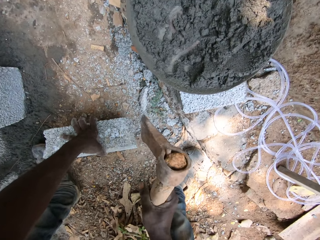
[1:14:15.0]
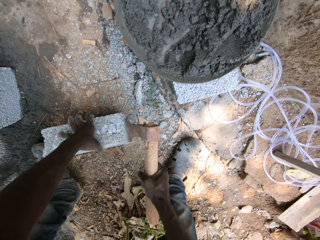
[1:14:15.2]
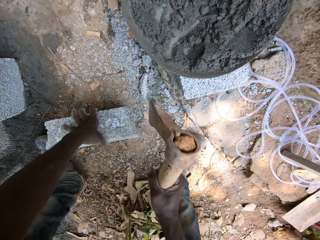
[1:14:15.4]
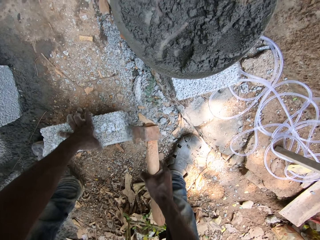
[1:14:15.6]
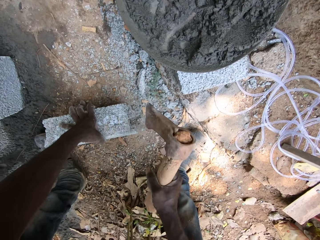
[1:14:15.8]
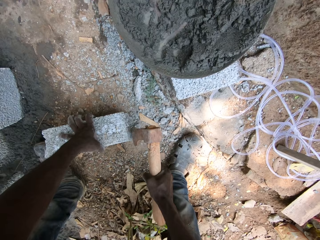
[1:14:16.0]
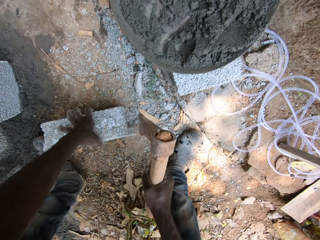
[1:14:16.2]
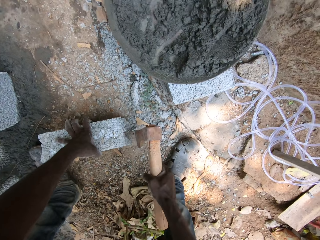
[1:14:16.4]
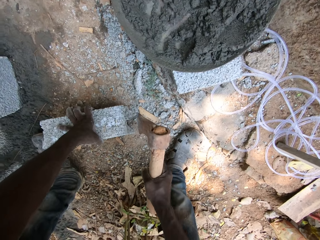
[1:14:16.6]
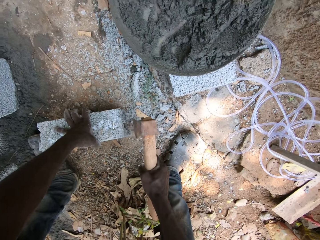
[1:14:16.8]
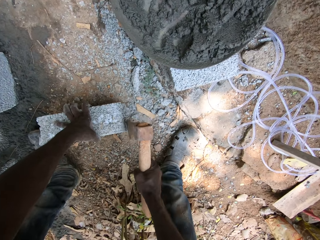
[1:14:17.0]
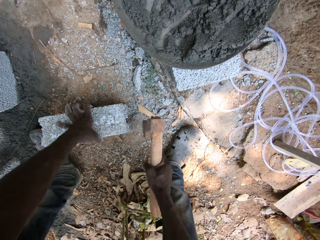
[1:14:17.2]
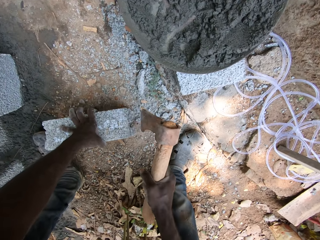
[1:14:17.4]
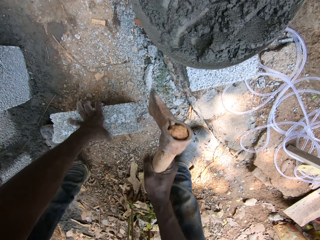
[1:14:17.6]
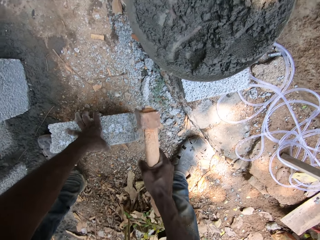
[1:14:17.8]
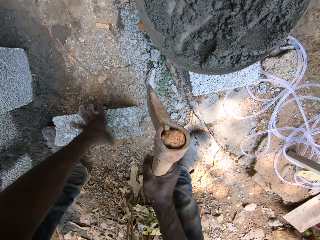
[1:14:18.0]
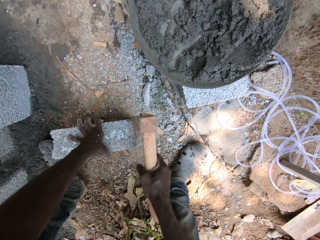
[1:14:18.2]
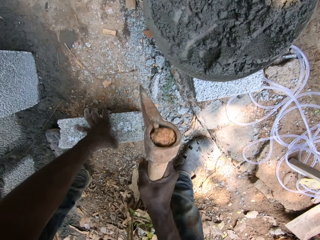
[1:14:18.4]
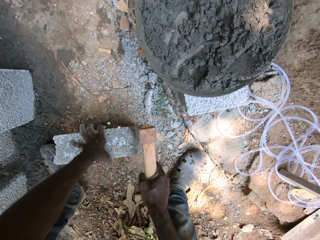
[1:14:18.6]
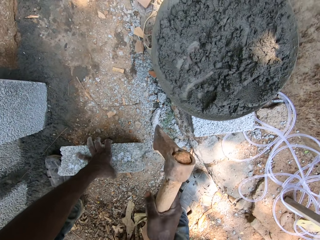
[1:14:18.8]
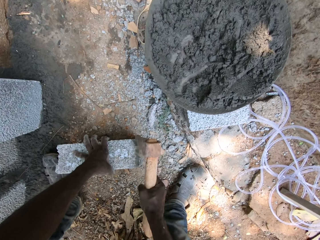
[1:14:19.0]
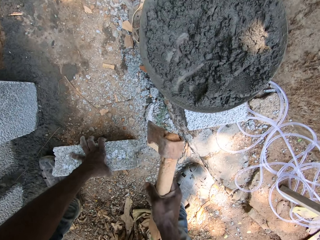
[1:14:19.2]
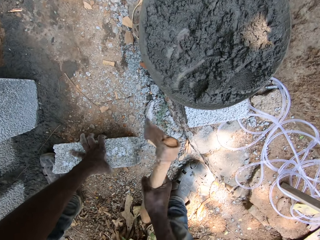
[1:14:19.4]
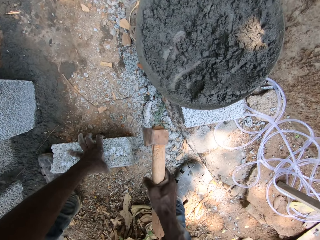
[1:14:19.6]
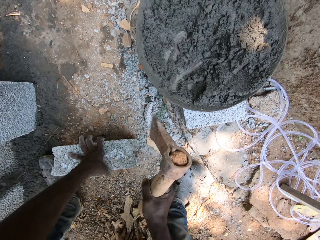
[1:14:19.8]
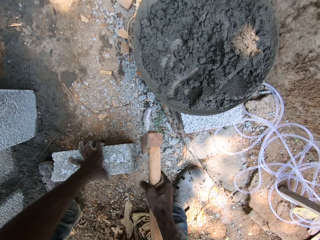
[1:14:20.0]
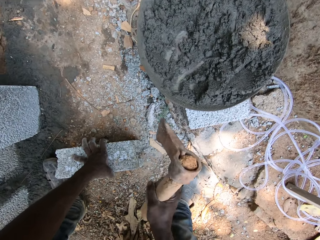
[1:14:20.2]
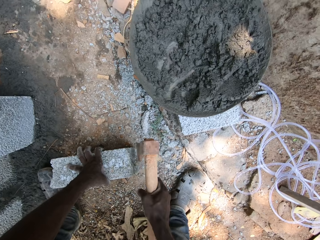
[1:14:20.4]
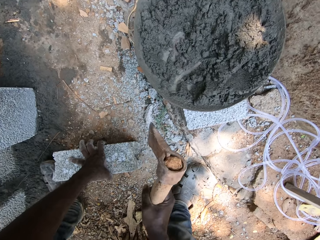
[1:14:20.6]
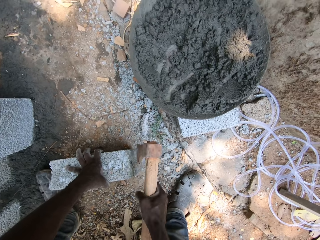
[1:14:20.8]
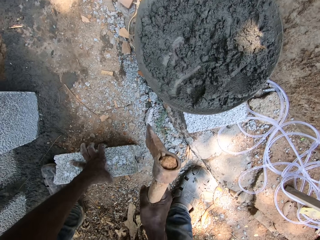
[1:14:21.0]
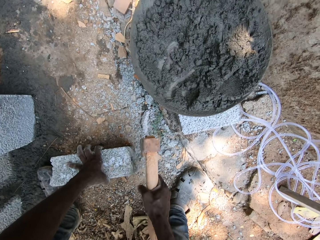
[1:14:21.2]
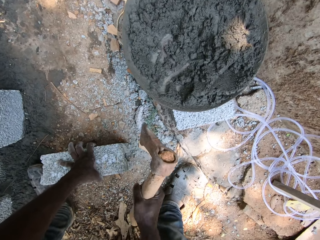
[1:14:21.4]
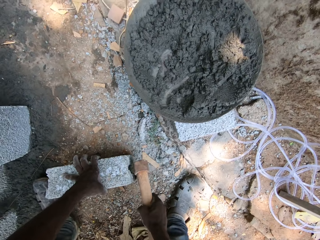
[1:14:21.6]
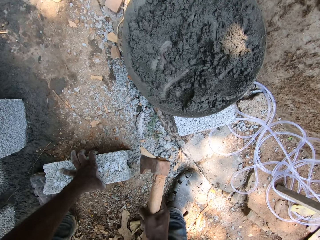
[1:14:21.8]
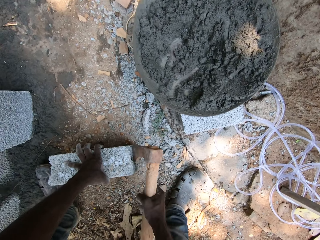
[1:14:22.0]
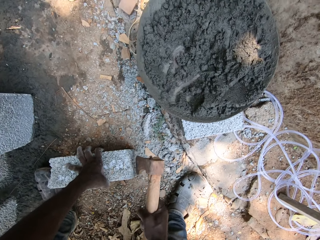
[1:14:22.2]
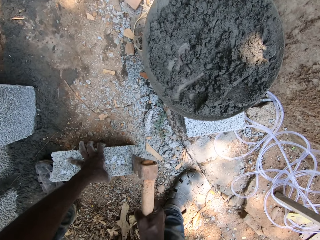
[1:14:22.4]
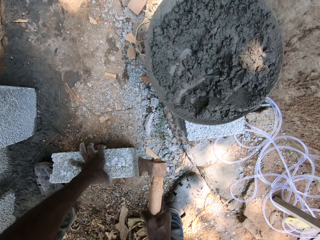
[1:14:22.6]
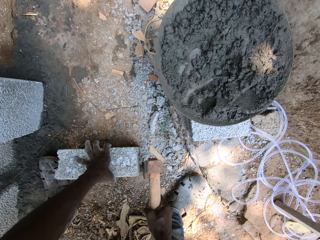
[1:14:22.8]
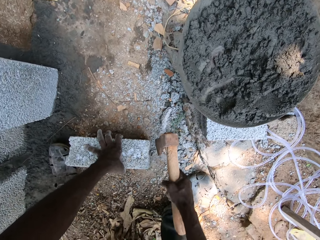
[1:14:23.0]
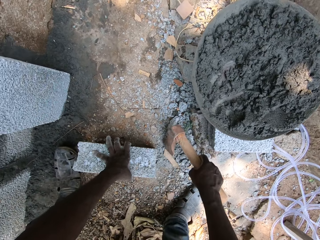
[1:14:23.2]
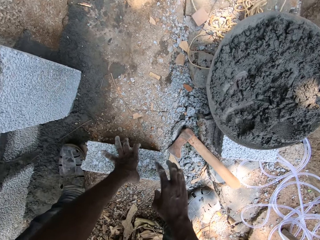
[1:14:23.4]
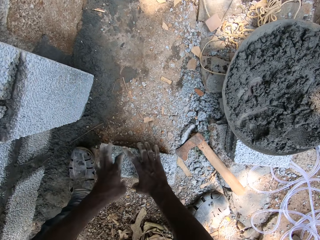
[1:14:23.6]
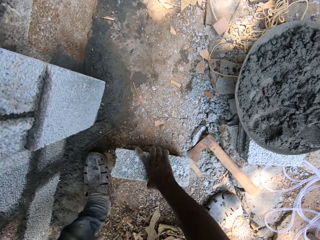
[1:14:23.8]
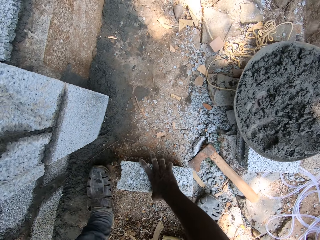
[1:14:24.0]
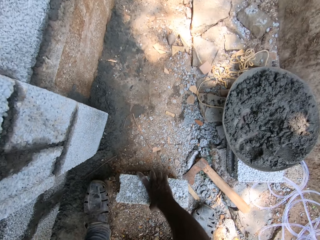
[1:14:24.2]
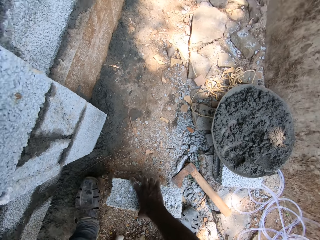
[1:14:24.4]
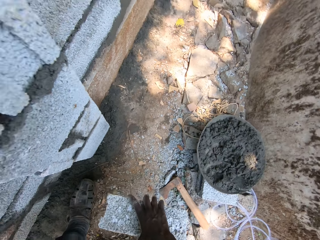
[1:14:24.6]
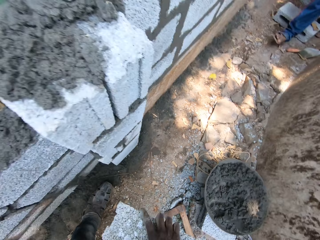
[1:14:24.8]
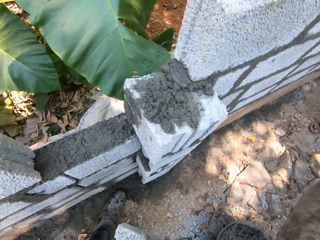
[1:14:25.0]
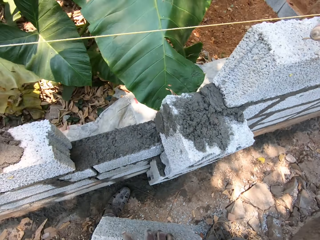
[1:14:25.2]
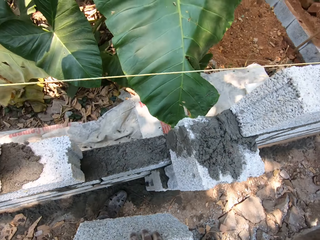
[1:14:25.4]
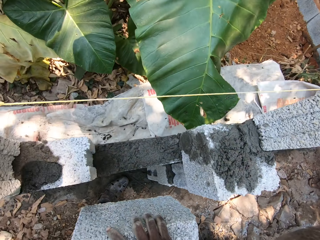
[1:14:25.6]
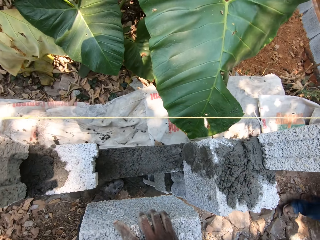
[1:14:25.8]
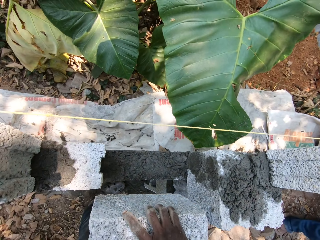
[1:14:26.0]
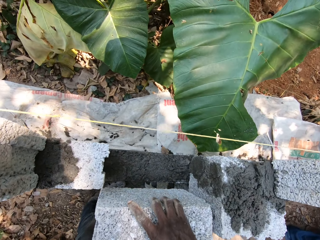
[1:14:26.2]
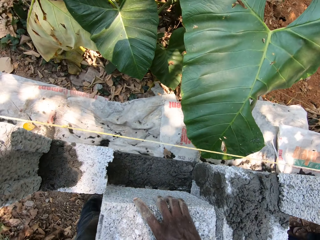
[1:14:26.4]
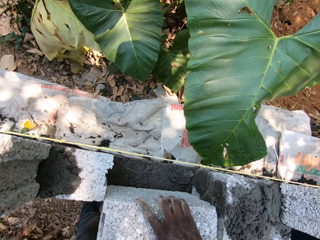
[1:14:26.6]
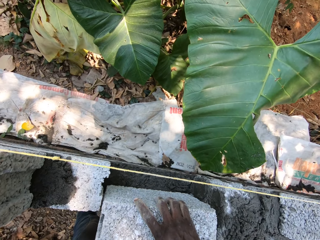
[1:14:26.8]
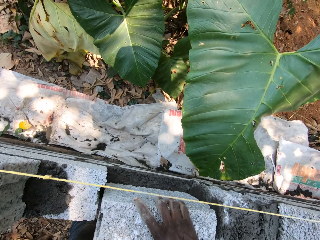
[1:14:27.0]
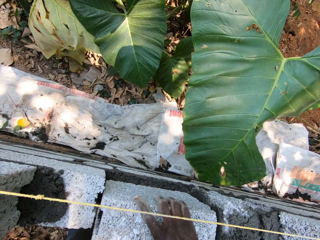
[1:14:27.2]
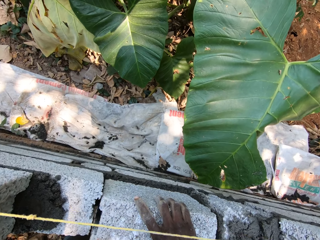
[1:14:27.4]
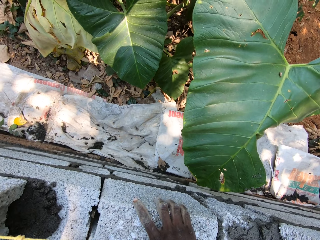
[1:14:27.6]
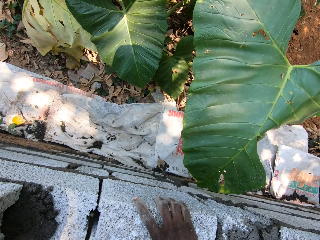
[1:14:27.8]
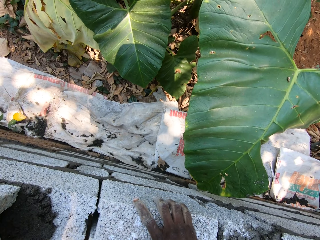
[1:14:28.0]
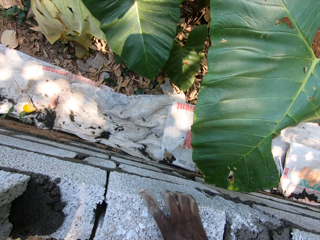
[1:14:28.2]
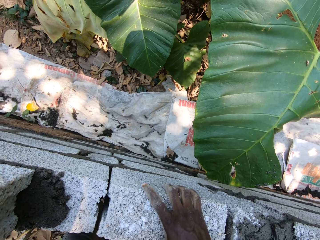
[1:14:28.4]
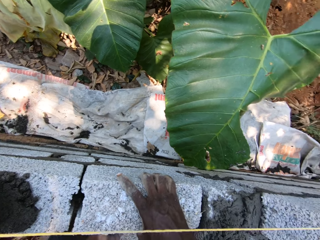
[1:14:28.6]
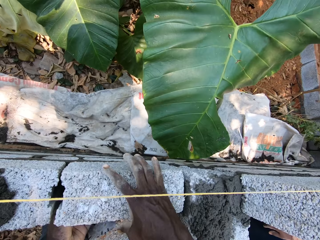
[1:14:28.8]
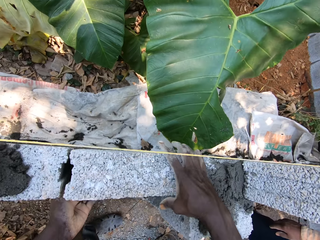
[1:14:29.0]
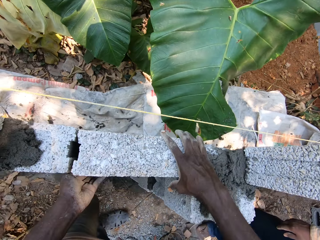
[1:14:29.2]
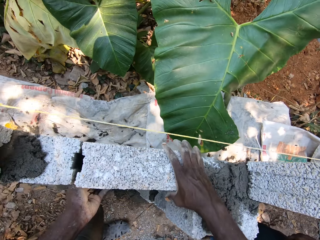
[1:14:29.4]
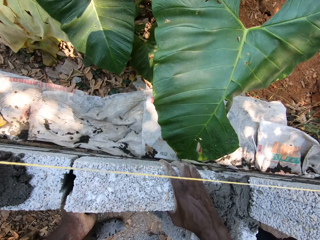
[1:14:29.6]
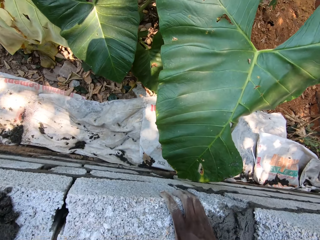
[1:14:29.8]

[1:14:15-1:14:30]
The camera wearer drops the axe on the floor with his right hand. He carries the cement block or brick with his right hand. He picks the brick from the ground. He sets the cement block on the wall with both hands.

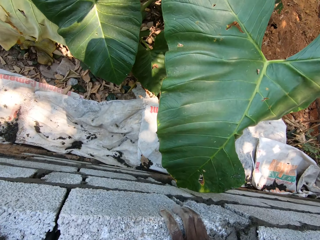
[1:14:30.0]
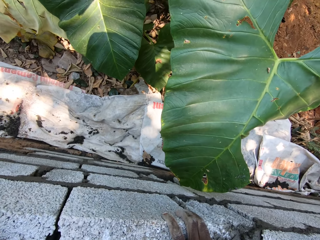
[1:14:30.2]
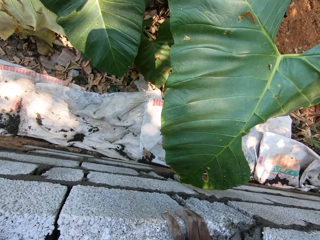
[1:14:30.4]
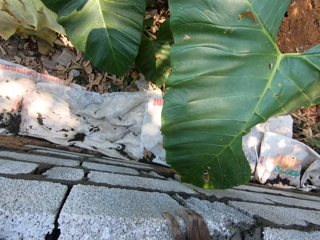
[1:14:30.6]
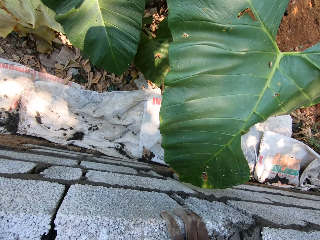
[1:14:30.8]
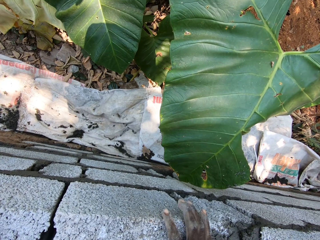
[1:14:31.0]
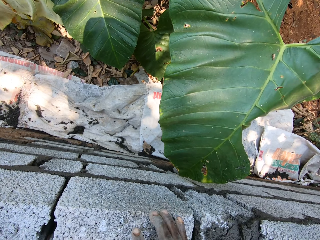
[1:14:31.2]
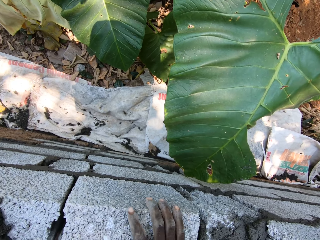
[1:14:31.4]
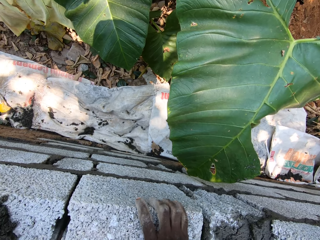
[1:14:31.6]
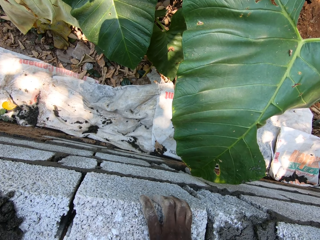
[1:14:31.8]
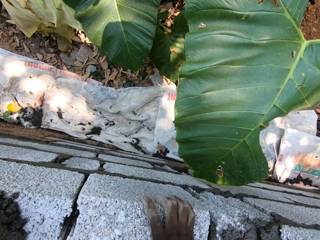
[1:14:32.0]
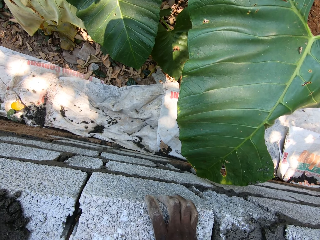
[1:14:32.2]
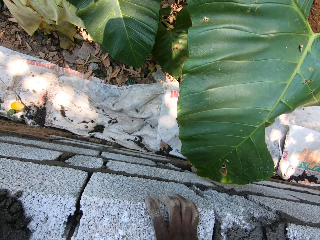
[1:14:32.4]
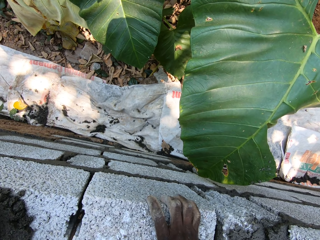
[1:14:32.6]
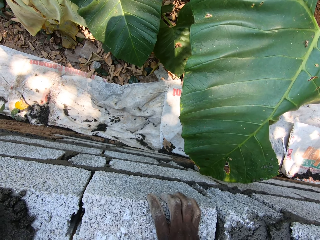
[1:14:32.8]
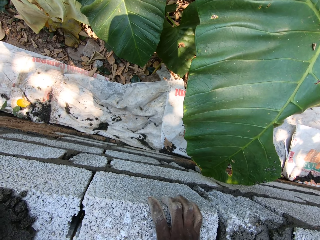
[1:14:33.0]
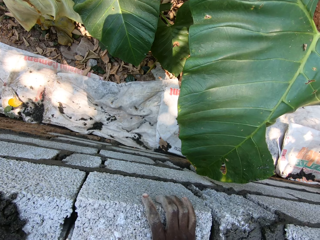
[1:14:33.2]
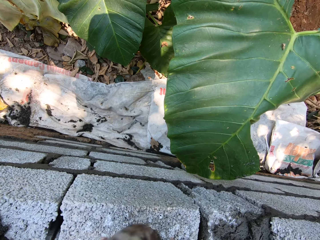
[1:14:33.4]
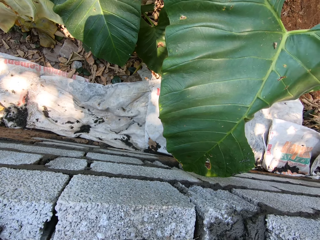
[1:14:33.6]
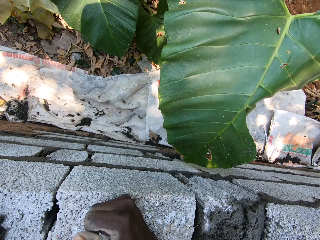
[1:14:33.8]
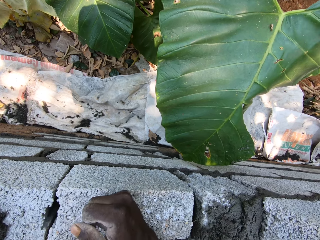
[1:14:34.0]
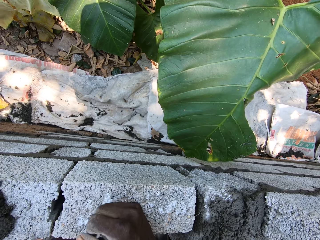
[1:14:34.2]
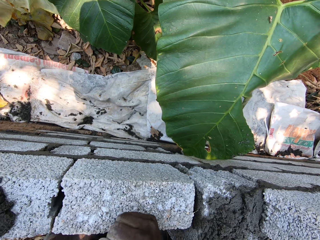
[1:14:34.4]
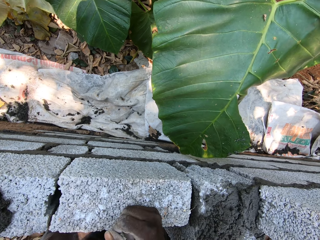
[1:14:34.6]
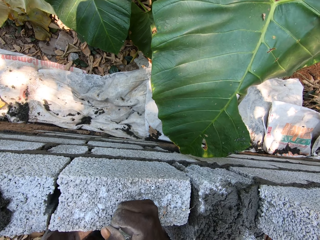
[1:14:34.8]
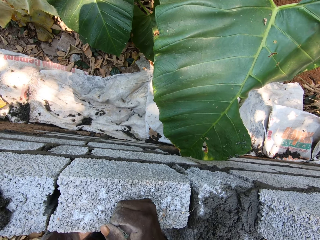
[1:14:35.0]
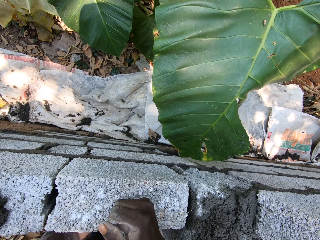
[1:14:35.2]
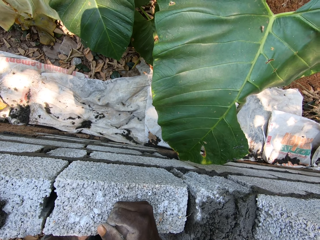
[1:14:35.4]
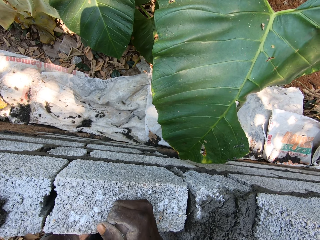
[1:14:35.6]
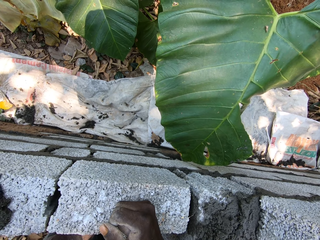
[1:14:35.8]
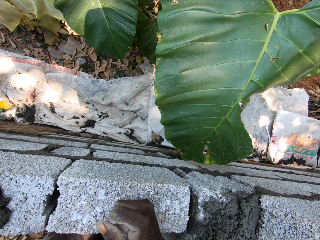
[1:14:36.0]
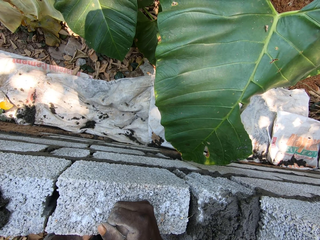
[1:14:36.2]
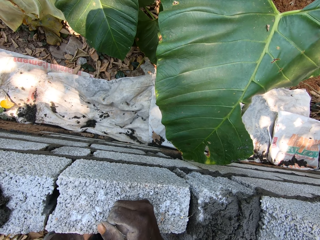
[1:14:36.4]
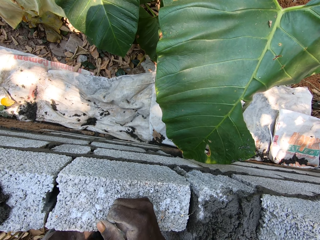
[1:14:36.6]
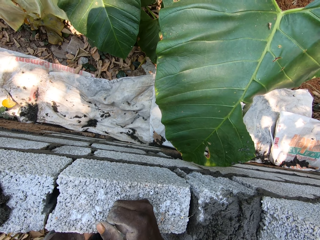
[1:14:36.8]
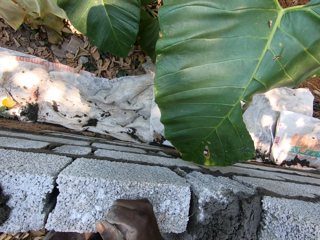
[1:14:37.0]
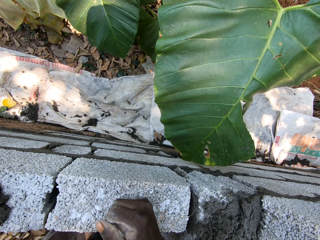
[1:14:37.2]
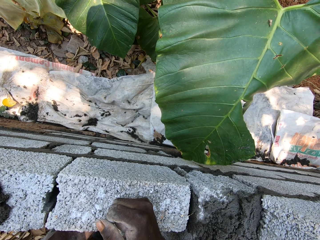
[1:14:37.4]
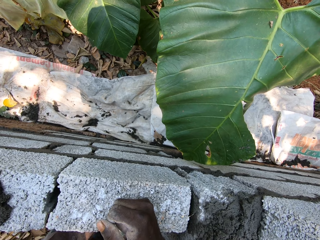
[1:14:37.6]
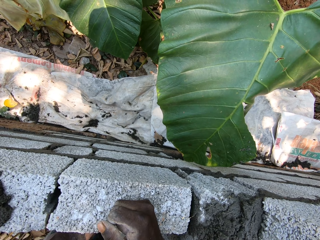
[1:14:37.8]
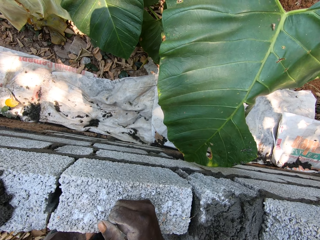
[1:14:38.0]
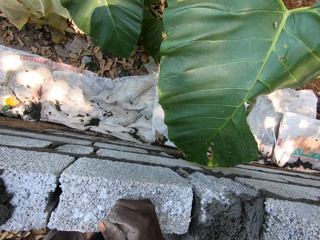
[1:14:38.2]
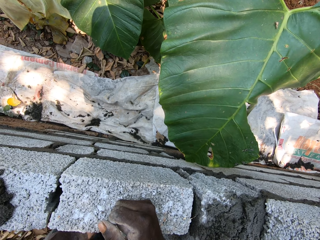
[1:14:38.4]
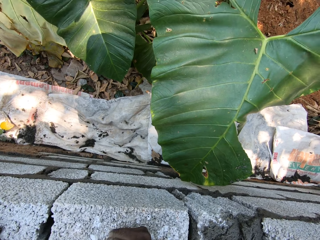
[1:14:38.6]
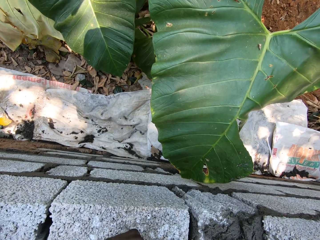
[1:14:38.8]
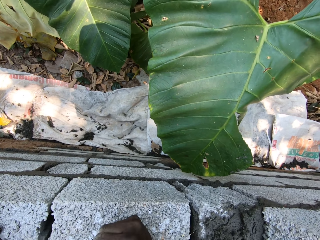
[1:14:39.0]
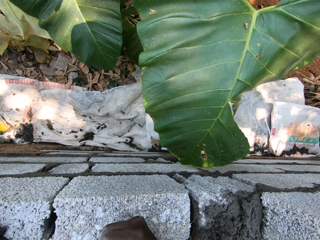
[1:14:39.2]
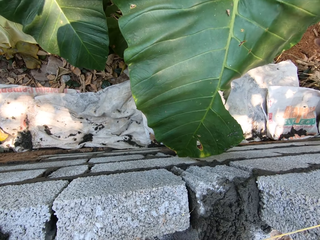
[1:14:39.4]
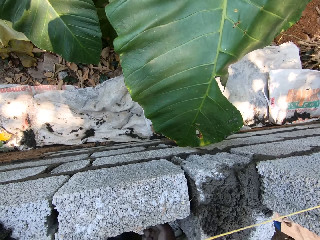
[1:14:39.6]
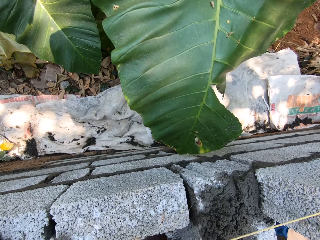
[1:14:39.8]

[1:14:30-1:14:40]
The camera wearer converses with a man.
